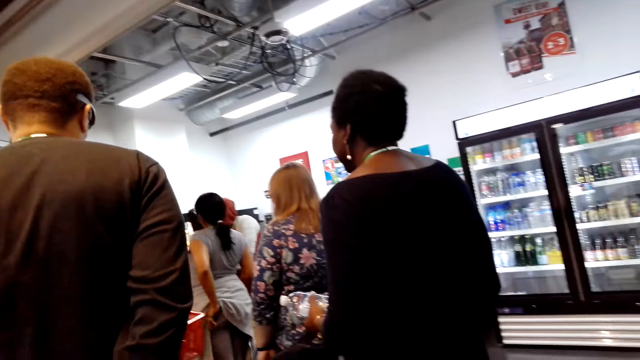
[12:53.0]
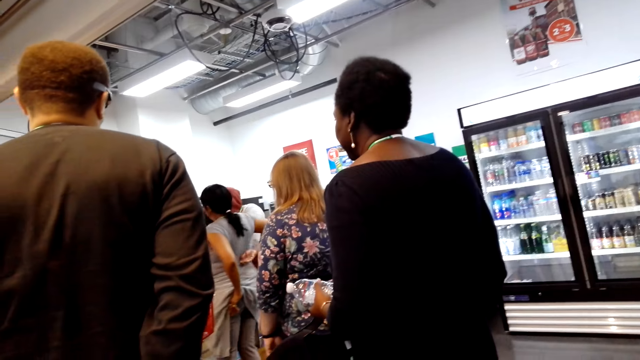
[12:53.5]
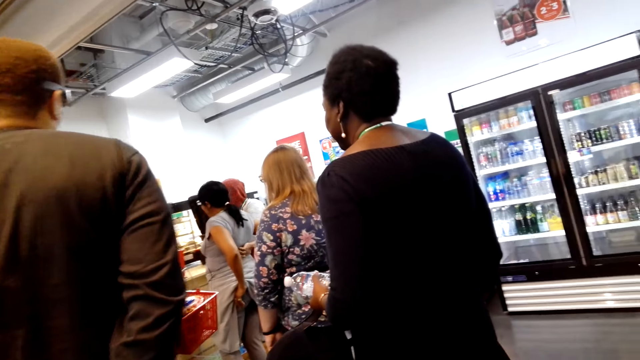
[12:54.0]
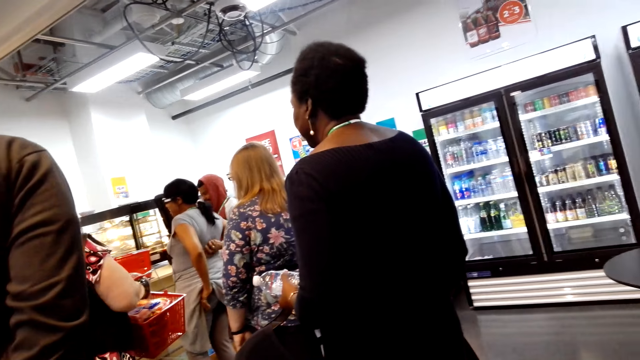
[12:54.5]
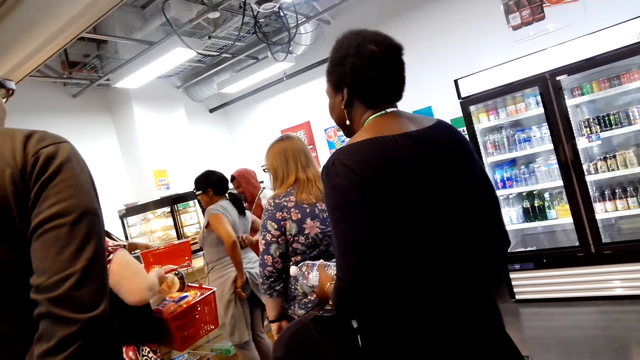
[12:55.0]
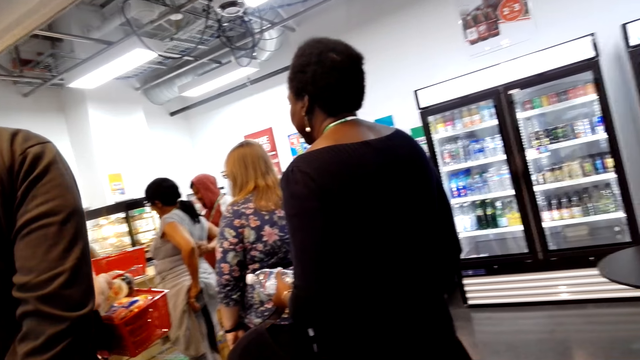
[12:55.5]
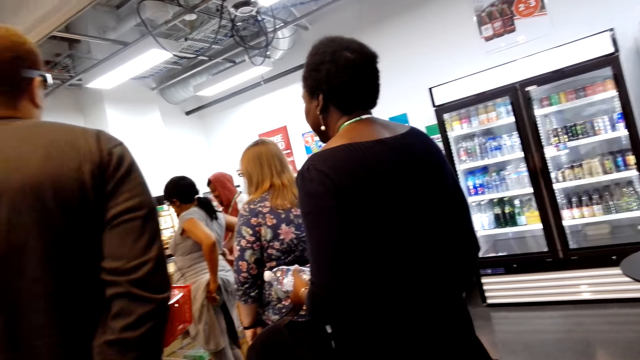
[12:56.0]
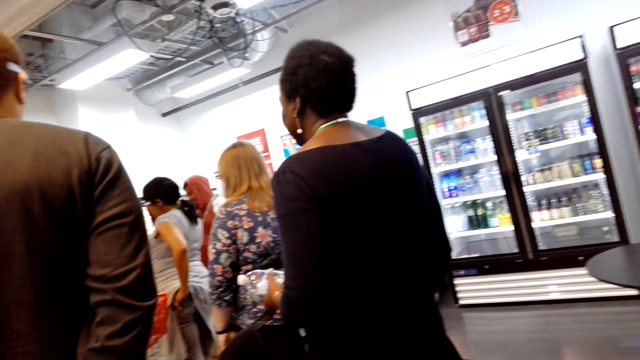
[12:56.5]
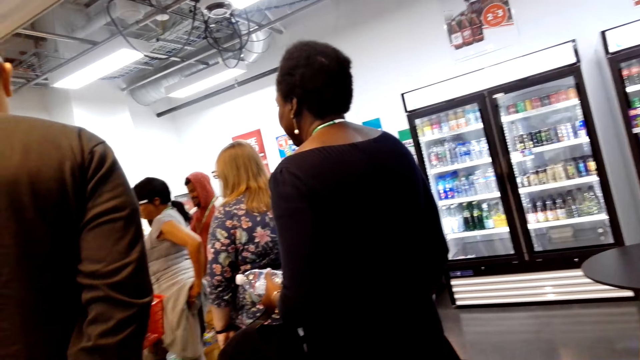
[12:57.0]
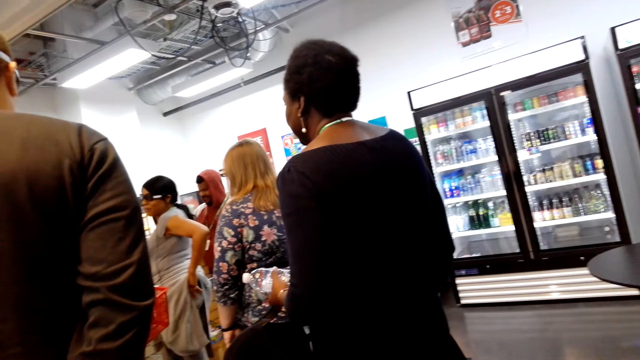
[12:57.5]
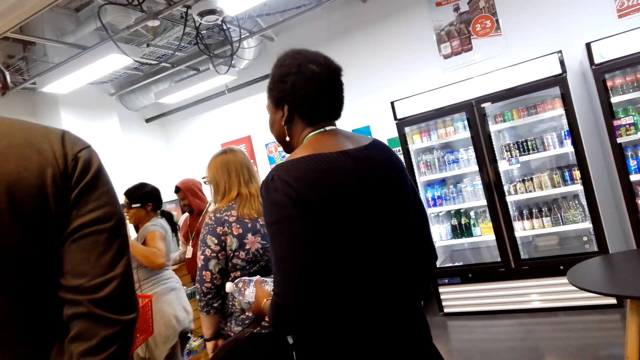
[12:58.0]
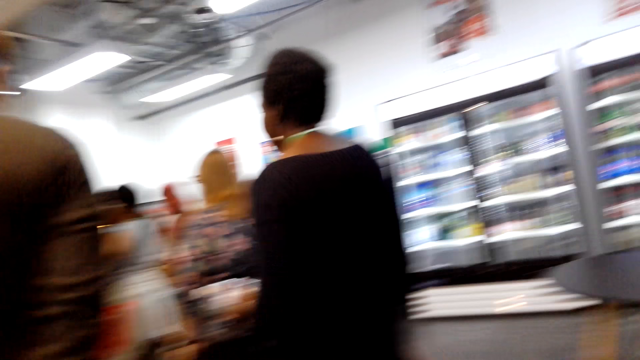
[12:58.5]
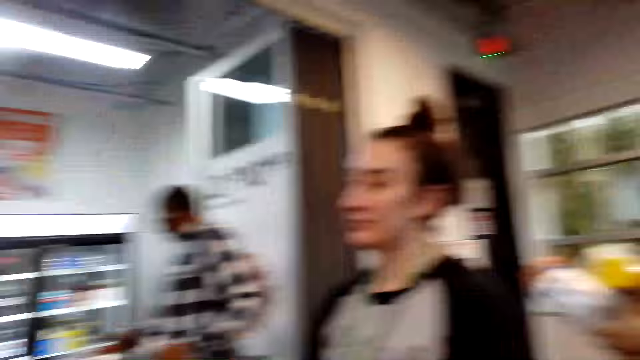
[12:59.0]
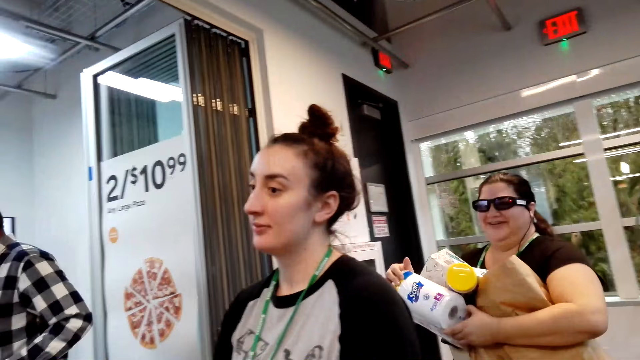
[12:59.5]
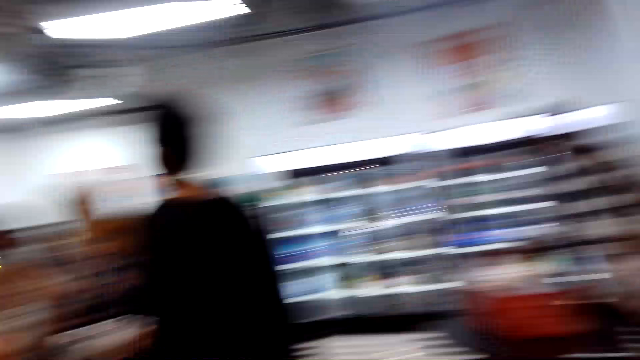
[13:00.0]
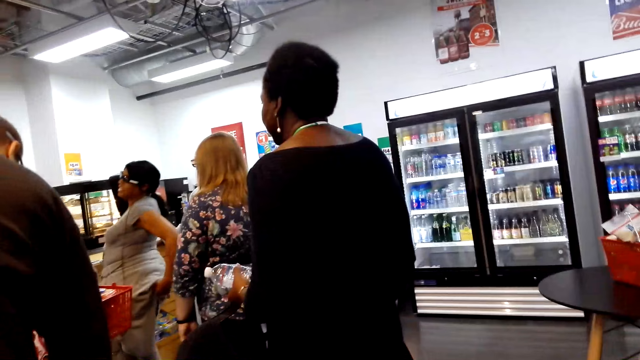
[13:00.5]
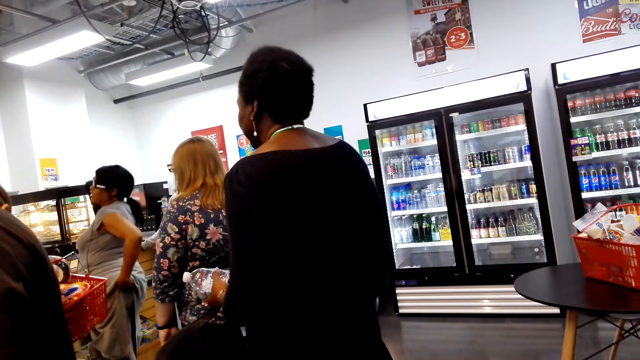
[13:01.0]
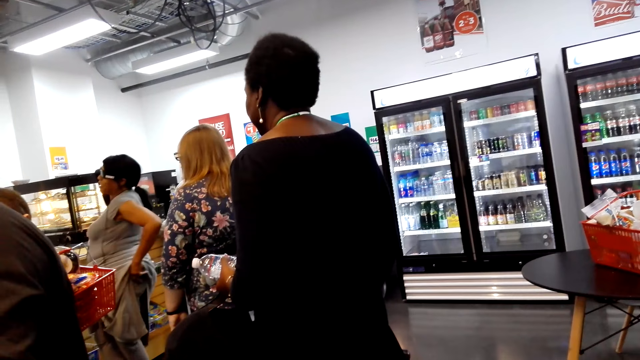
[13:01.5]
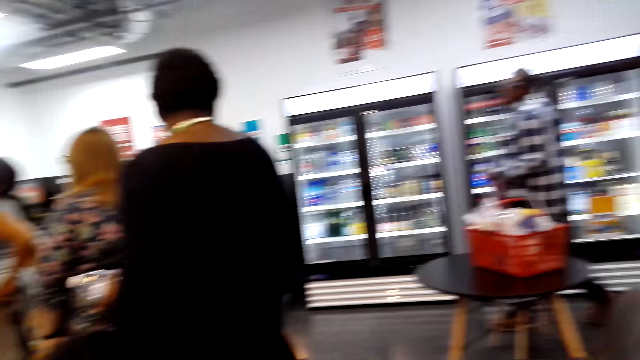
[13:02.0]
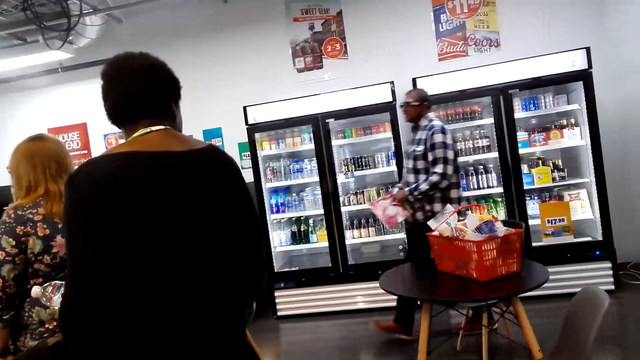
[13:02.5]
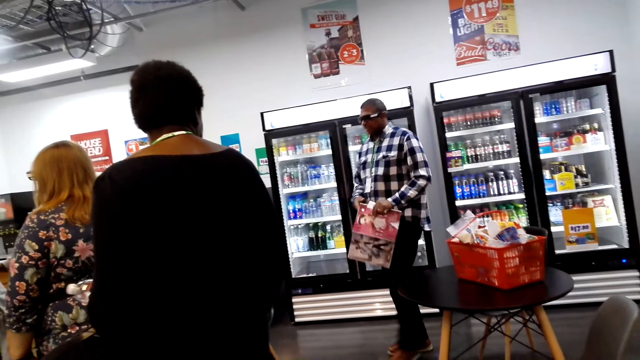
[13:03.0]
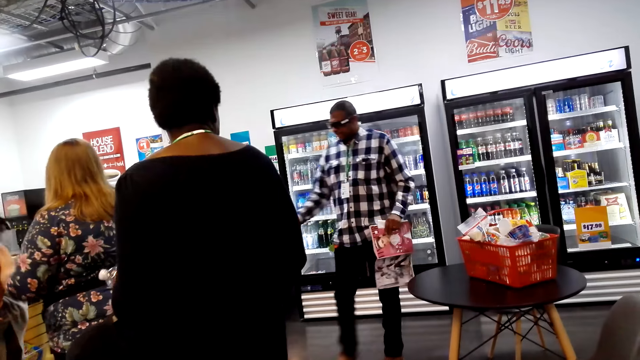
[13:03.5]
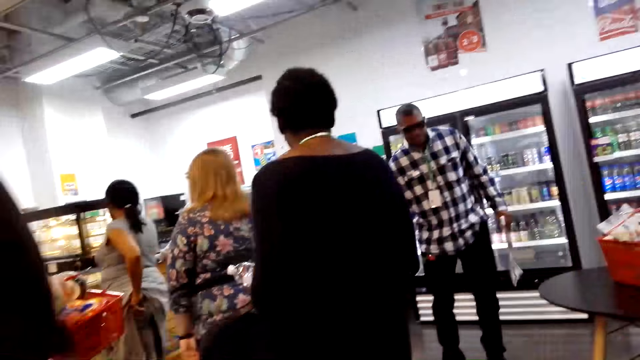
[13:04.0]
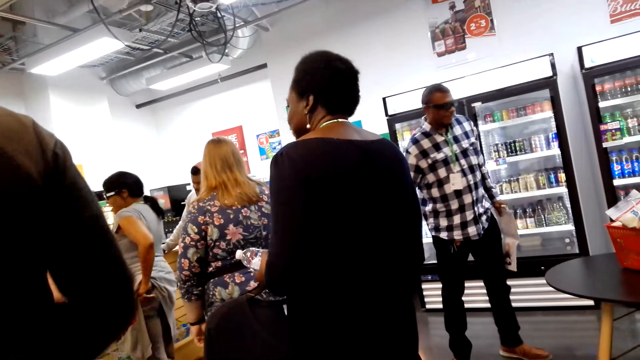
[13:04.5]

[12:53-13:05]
A lady stands beside the camera wearer. Another lady stands behind the first lady. A man stands at the cashier. The camera wearer looks around.

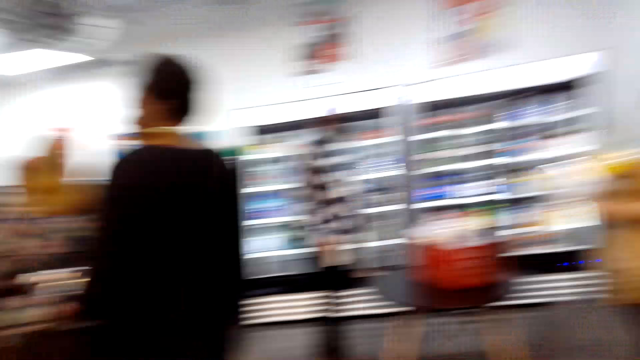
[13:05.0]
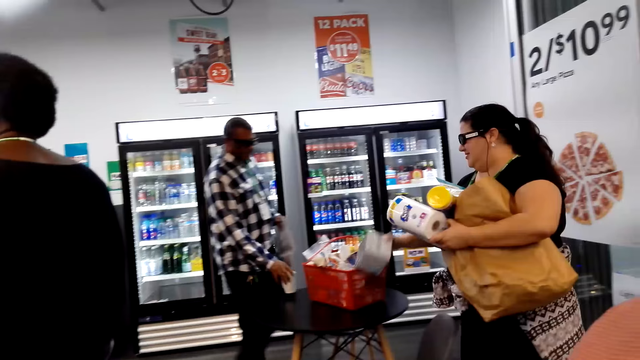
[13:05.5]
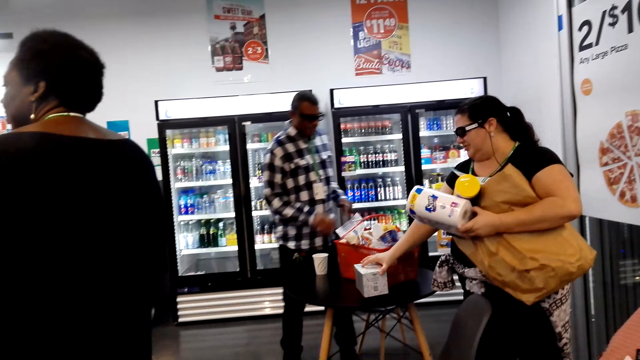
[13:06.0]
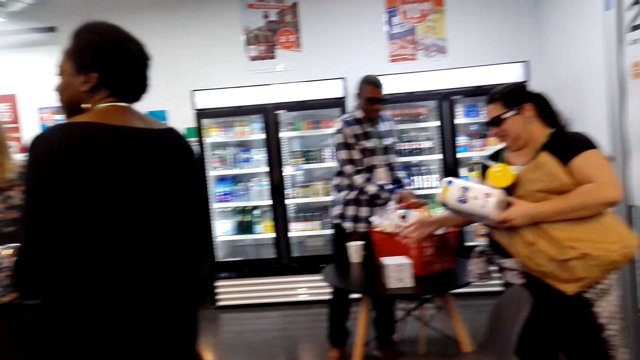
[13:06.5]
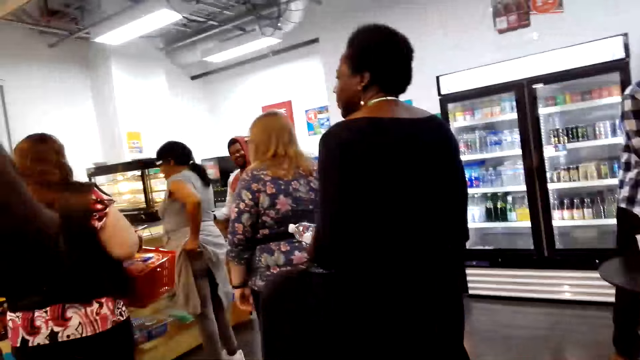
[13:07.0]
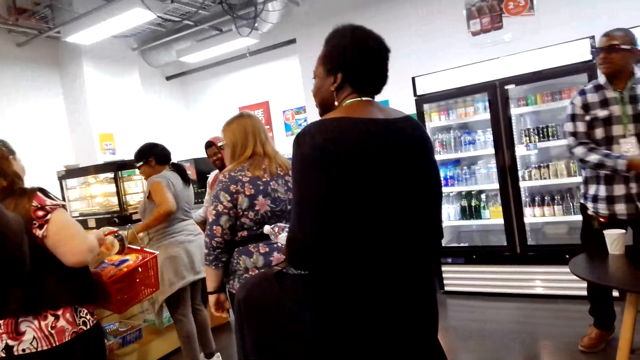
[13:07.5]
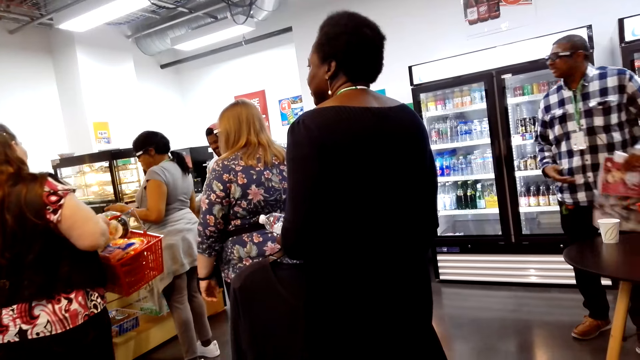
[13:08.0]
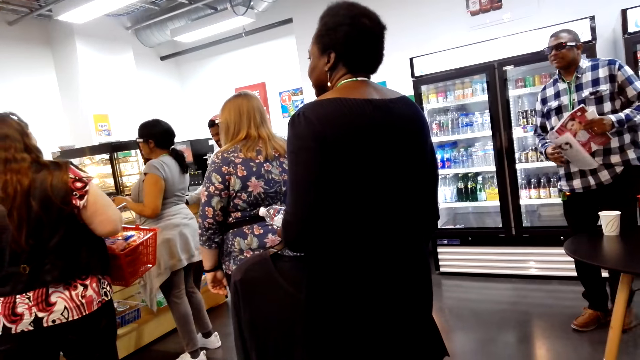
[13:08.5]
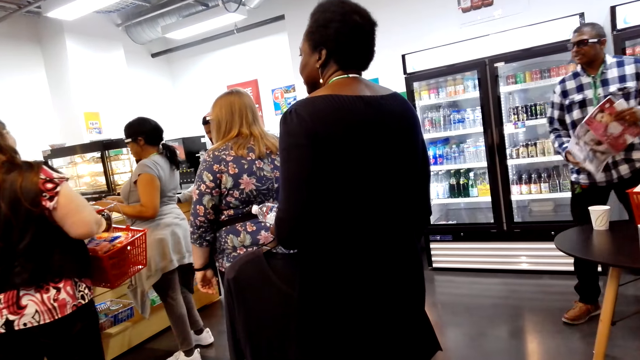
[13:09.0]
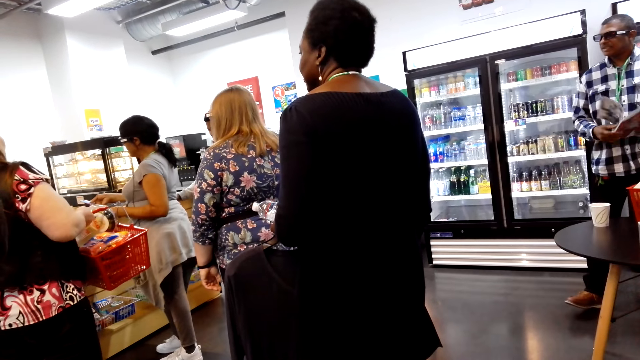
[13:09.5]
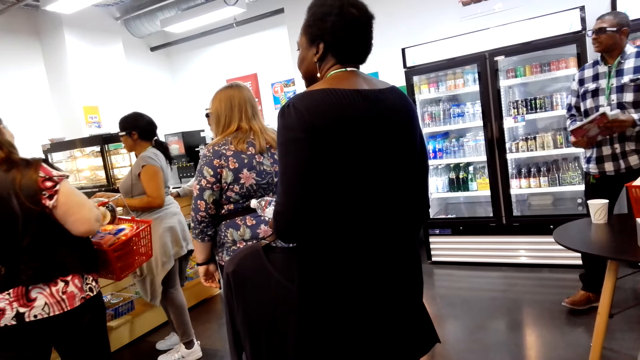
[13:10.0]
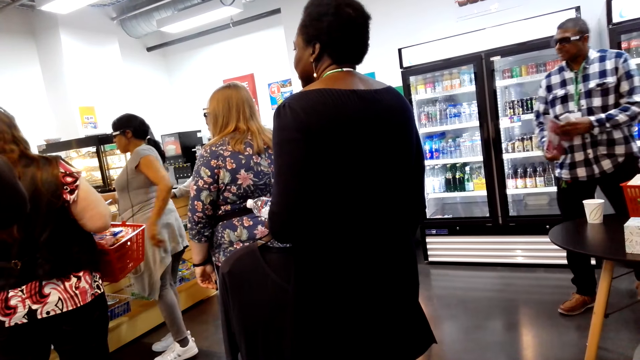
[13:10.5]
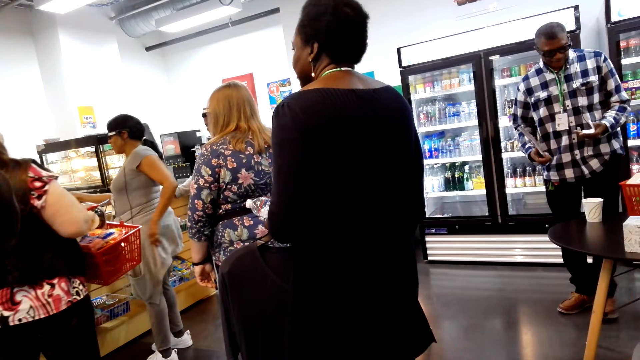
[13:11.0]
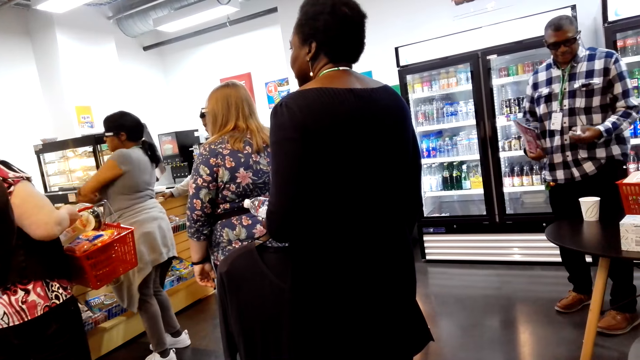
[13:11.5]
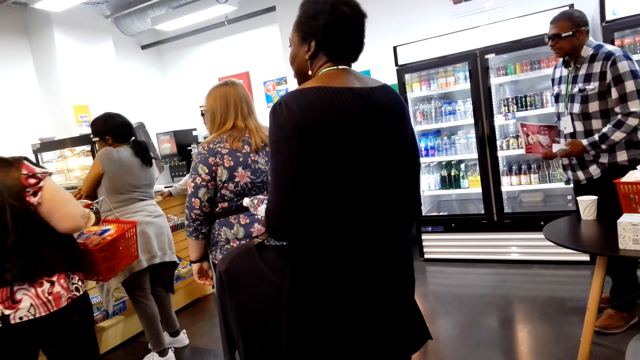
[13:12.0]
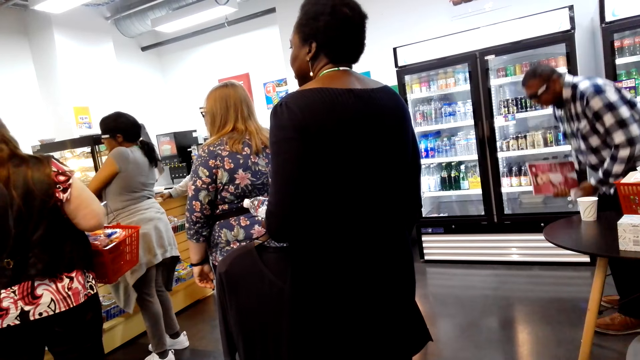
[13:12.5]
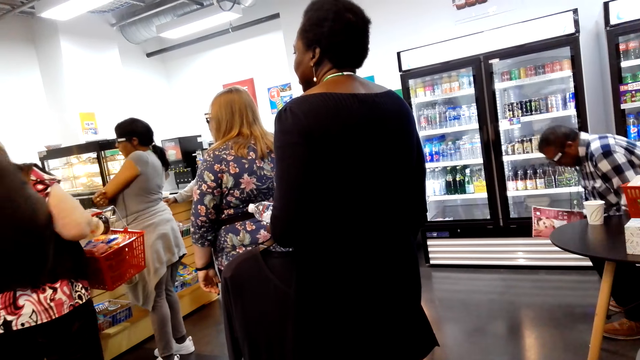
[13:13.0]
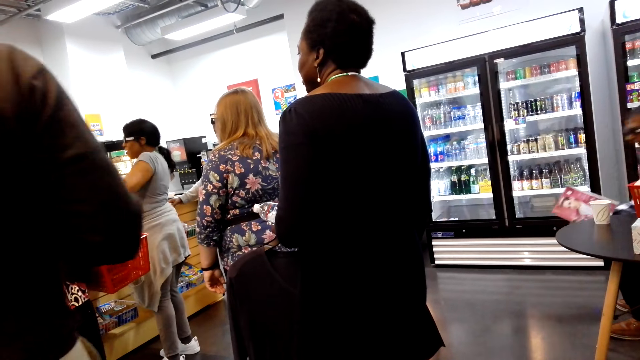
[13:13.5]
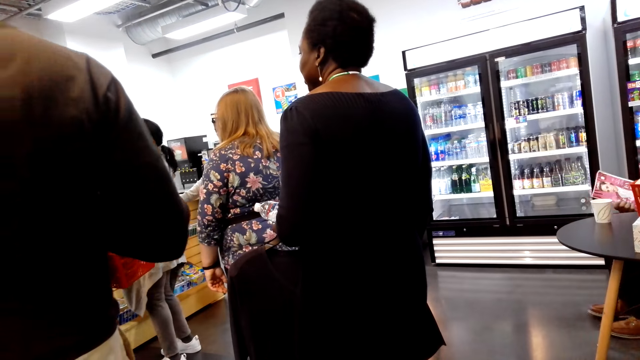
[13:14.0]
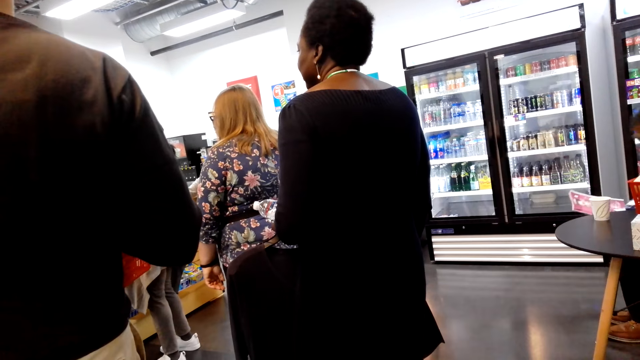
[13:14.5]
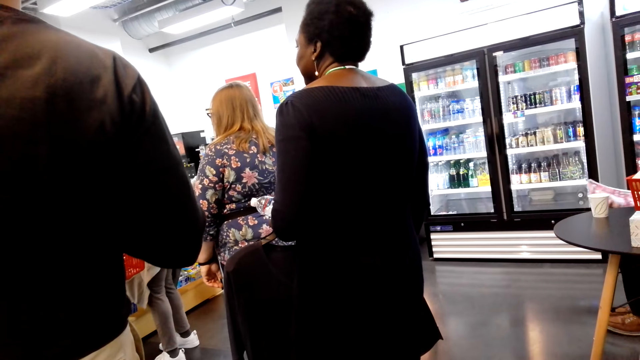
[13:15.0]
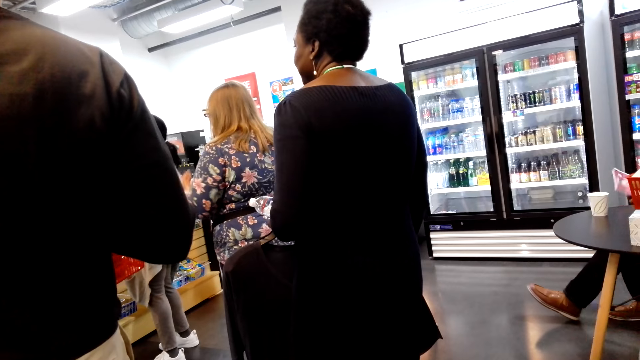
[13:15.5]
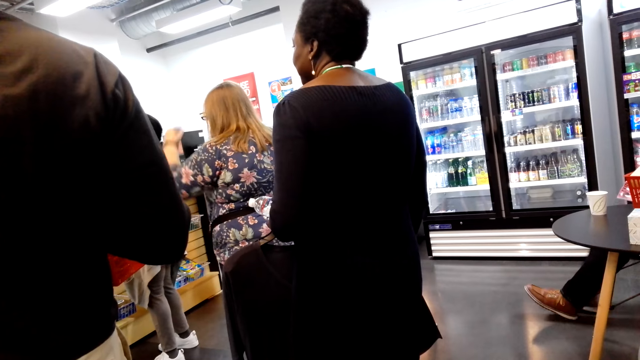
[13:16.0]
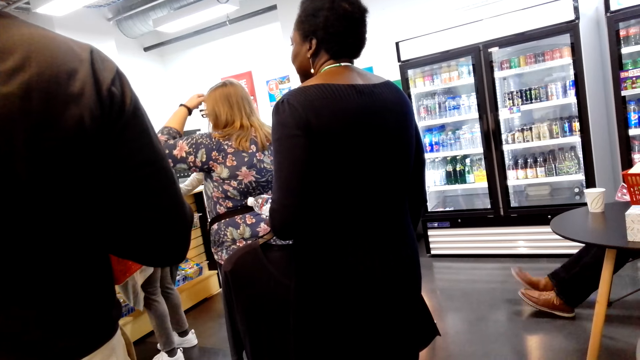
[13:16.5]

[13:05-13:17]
A lady puts the goods on the table. Another lady stands at the cashier. A man stands at the cashier.
